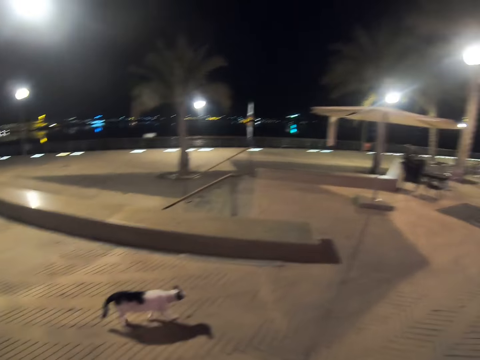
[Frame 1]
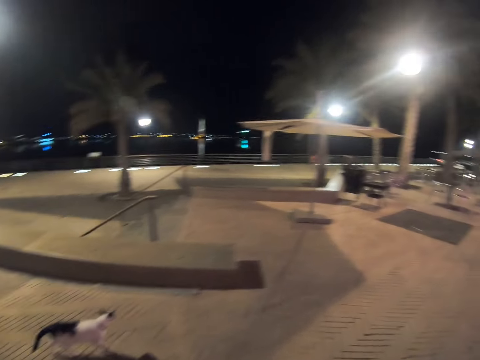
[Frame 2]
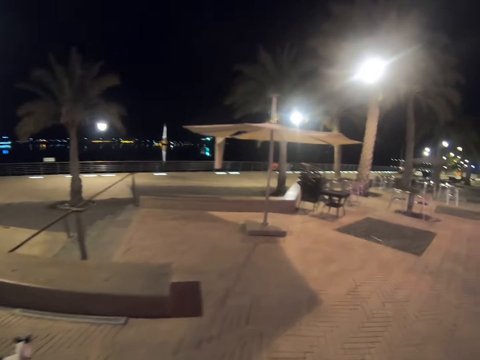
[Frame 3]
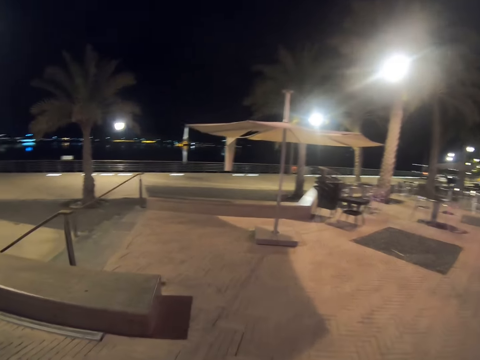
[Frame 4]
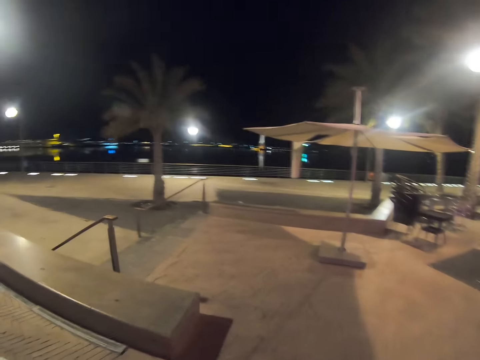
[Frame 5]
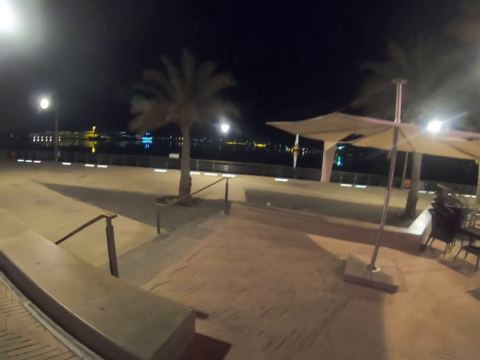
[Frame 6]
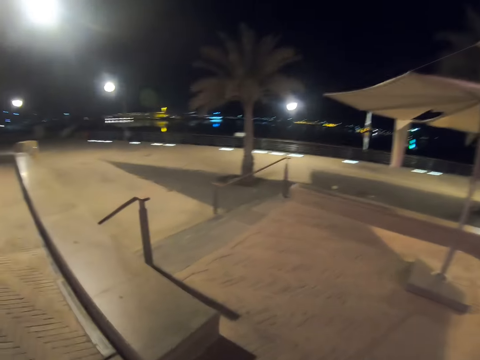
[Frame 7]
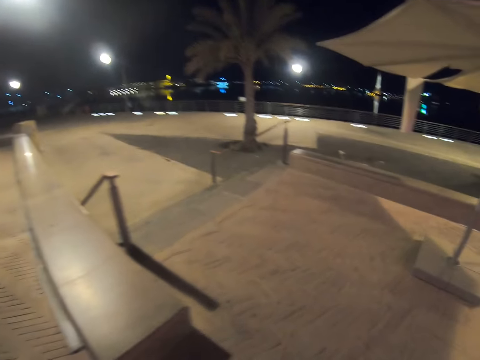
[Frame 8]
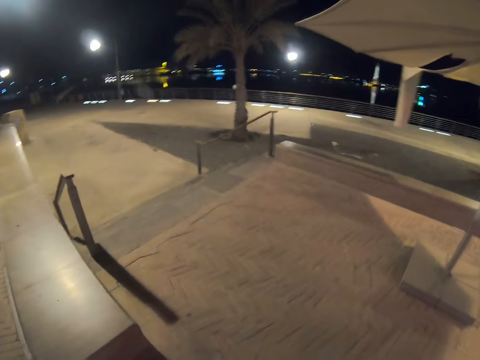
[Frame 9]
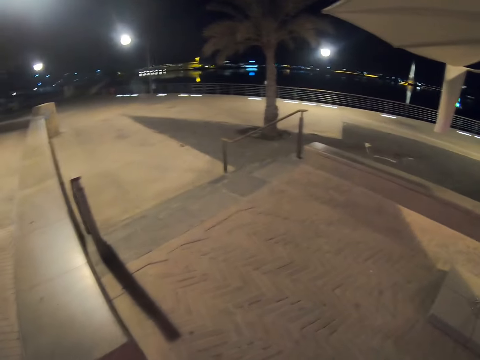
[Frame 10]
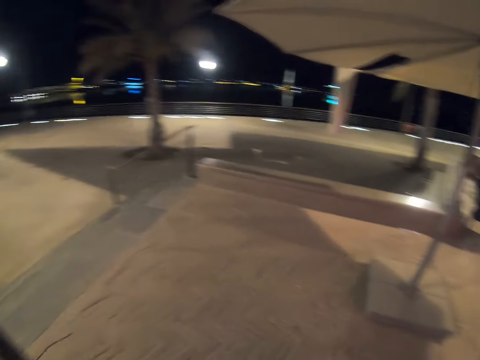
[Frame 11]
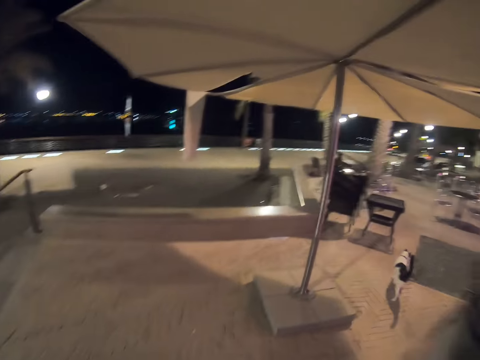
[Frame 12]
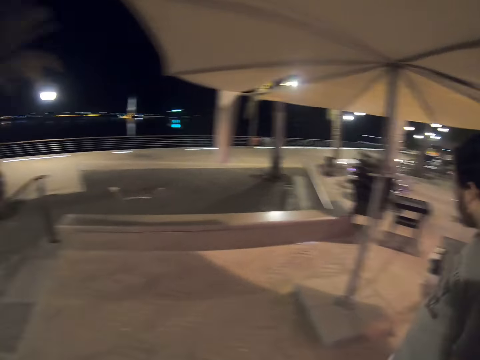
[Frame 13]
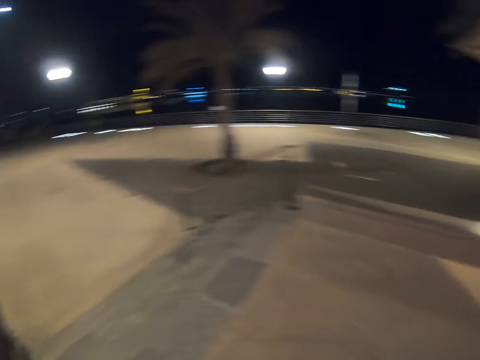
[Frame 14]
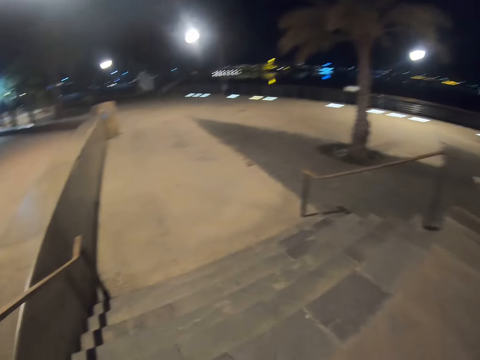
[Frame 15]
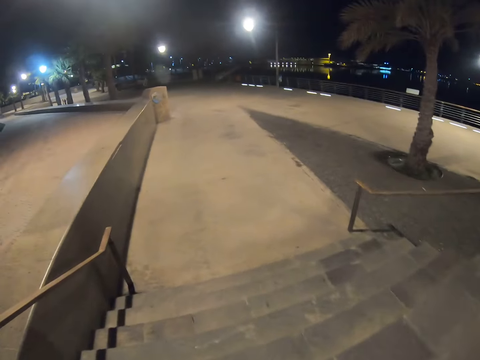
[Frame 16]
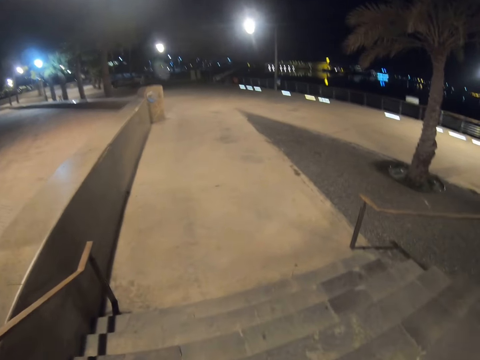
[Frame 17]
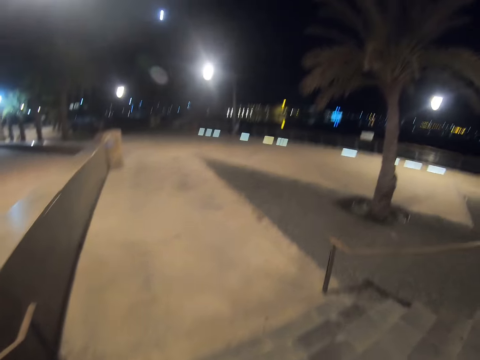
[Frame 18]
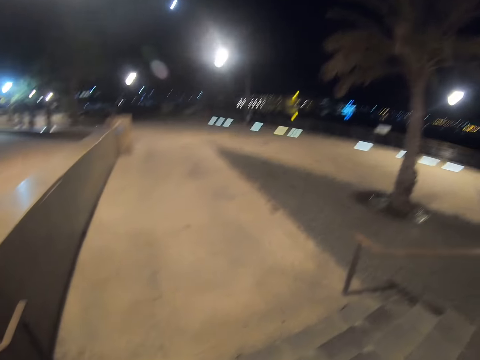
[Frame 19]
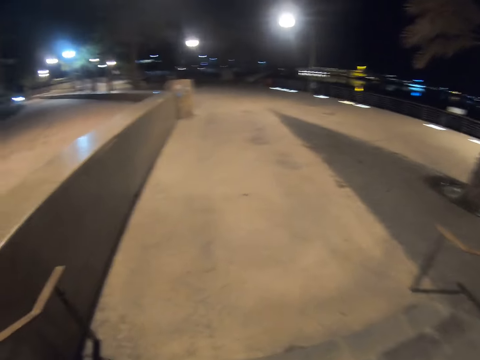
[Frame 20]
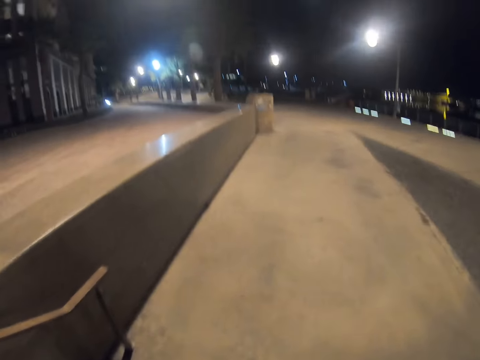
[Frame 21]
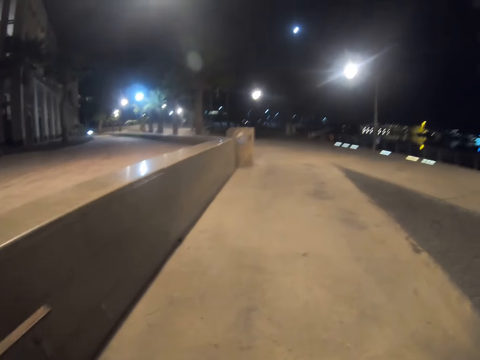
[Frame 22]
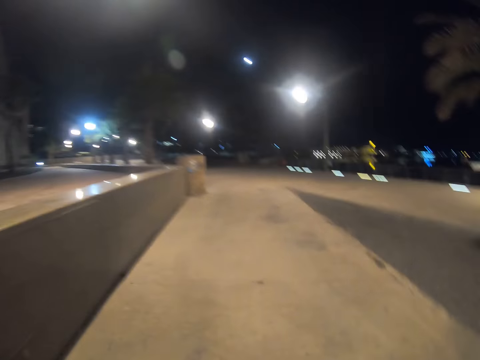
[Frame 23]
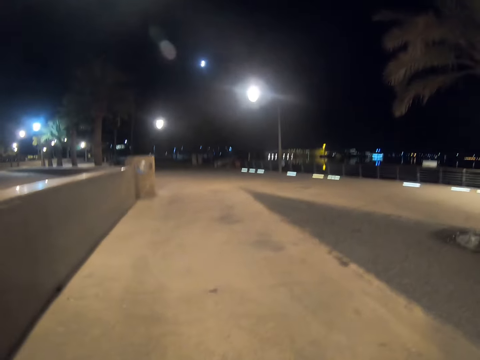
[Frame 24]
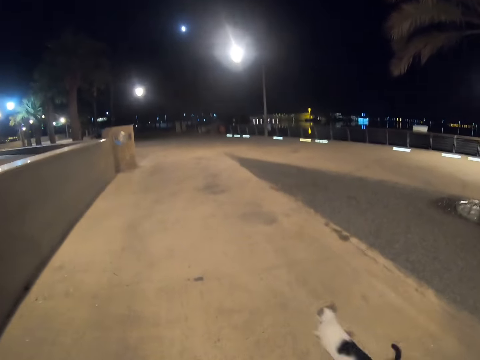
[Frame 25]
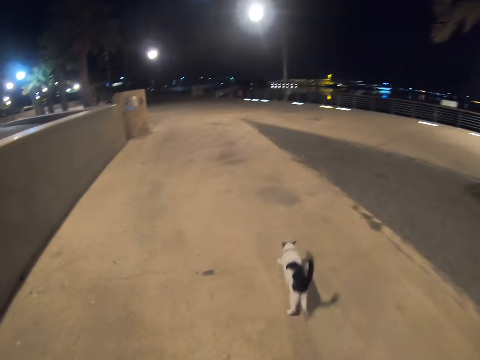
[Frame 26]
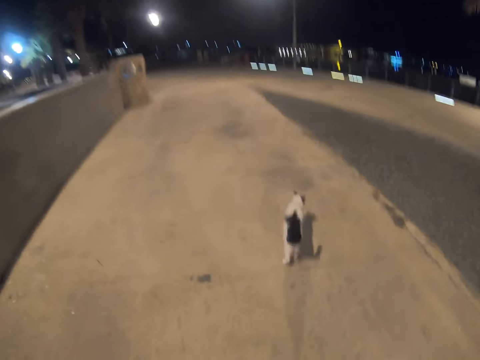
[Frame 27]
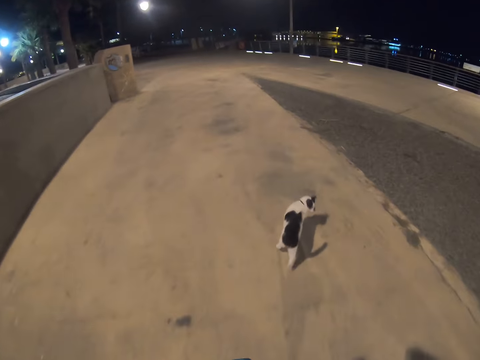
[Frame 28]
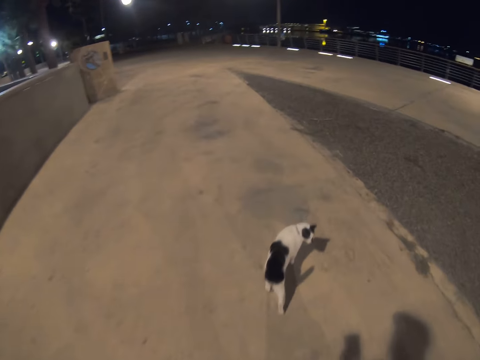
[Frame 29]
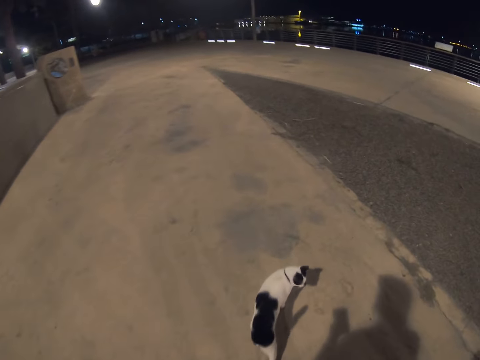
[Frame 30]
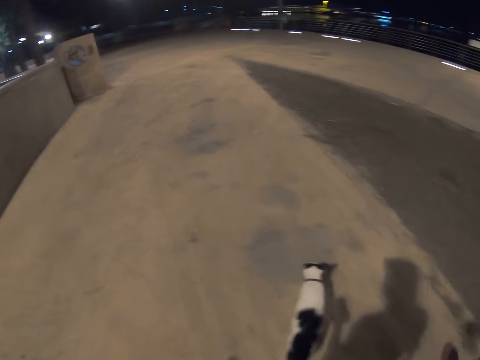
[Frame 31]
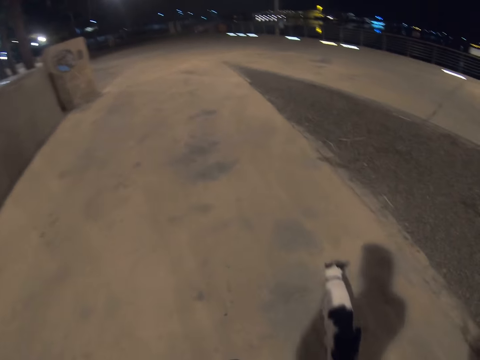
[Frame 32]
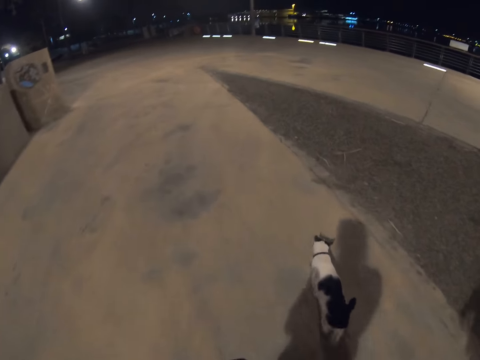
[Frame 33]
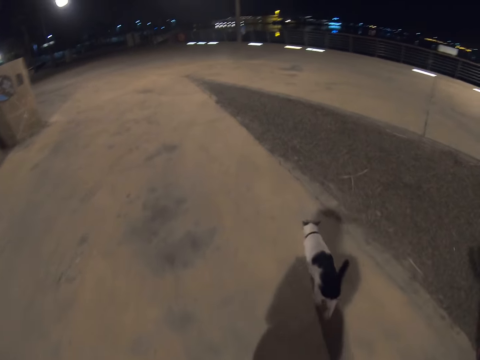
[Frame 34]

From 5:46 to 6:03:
The camera wearer walks down the stairs. They walk with a man on a pathway.

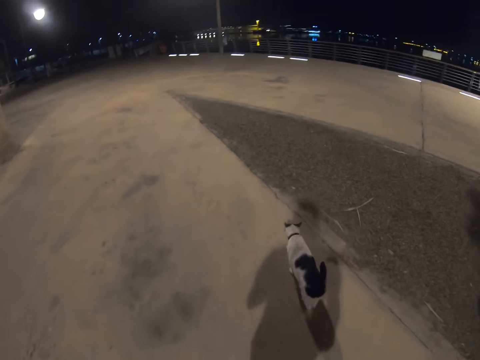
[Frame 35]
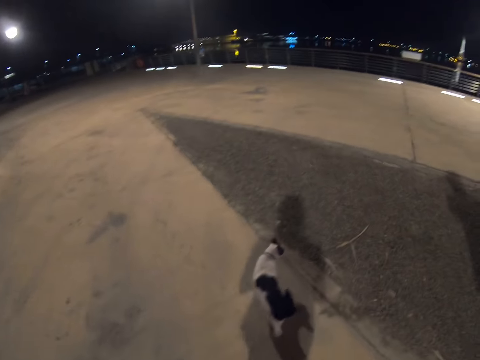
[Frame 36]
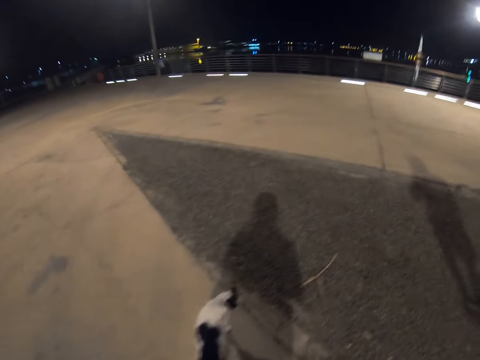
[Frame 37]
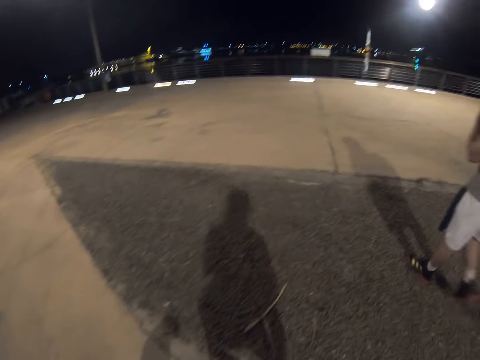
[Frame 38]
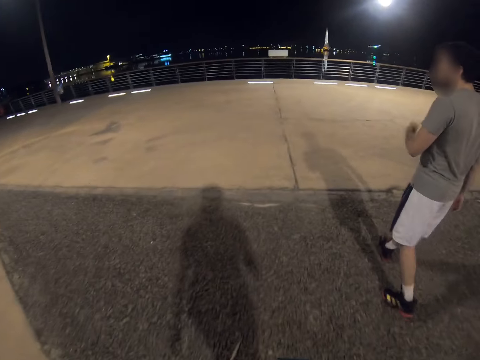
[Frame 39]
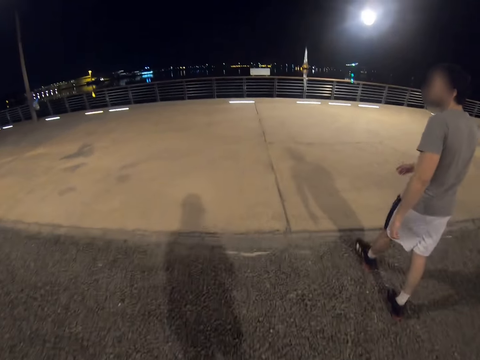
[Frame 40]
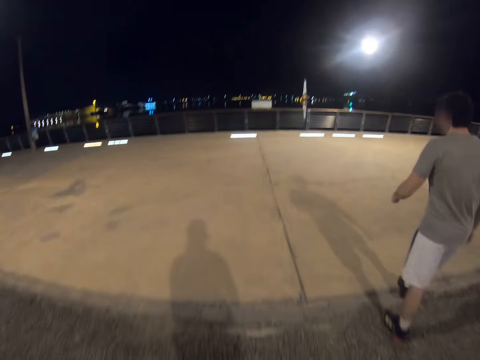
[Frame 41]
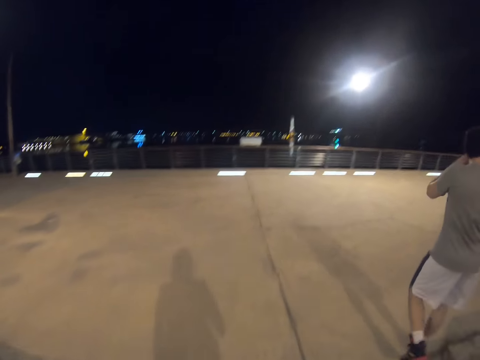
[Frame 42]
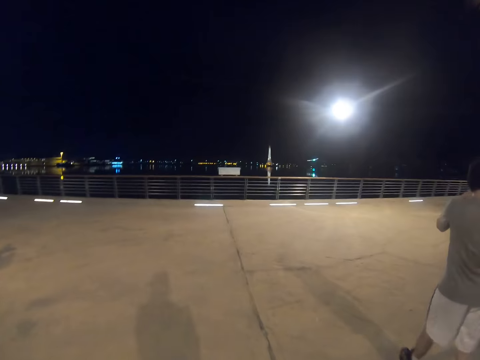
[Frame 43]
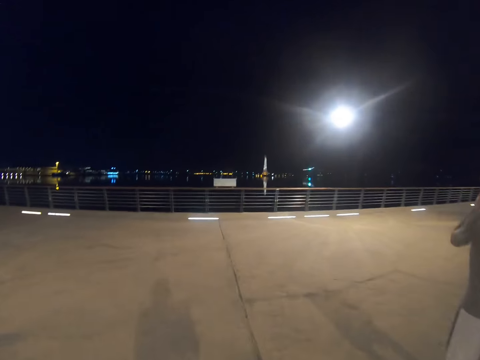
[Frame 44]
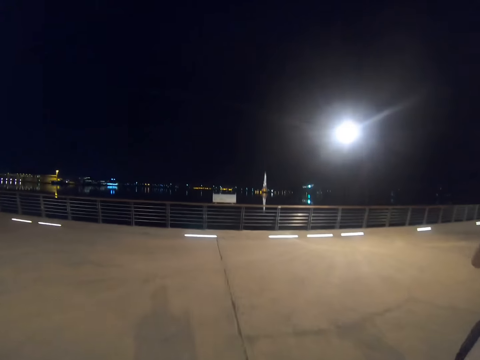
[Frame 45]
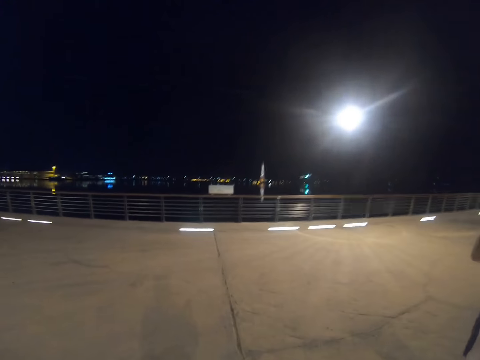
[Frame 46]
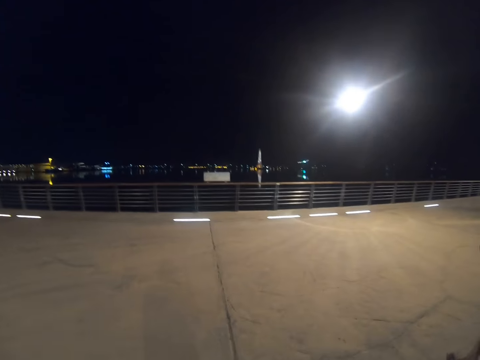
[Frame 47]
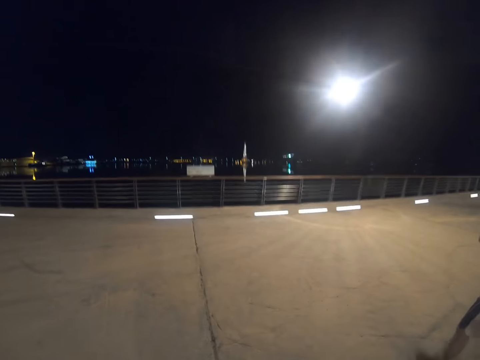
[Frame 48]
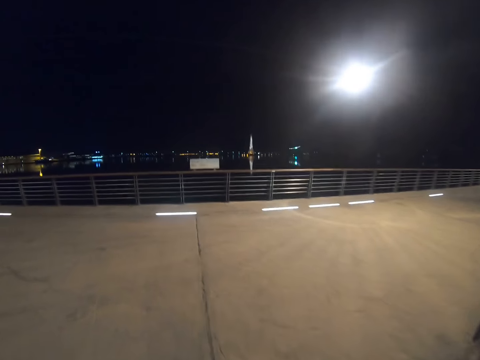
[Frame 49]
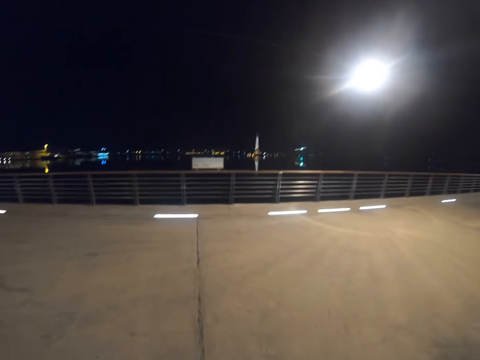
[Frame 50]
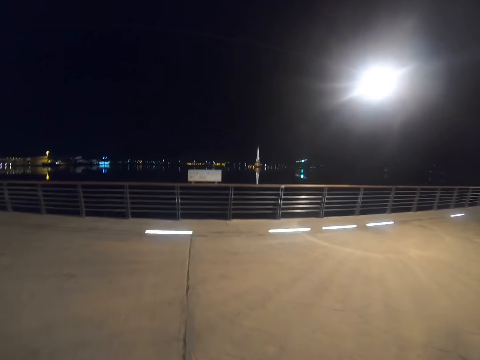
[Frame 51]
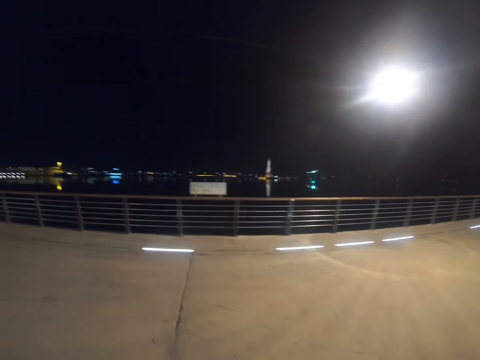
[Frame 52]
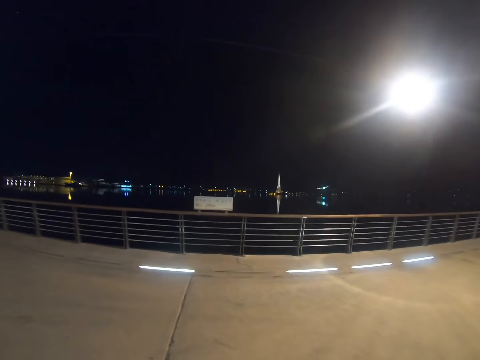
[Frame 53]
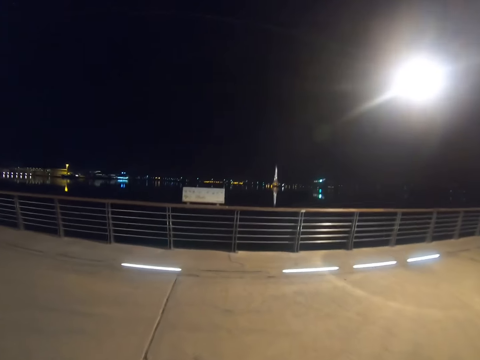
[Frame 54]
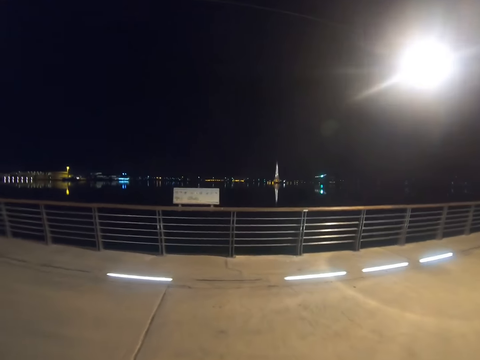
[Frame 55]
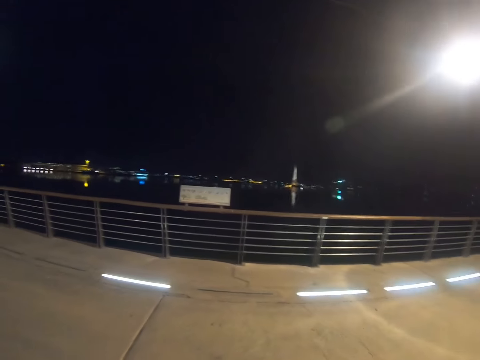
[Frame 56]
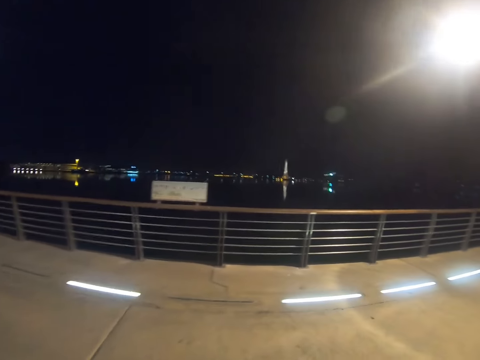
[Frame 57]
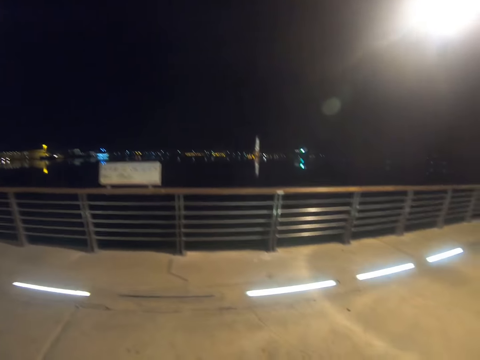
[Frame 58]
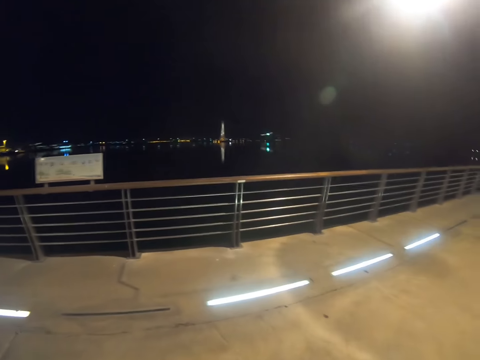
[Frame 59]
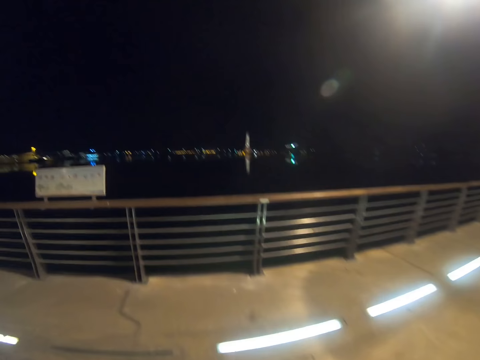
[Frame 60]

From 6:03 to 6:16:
The camera wearer walks towards the fence at the edge of the pathway. A man walks towards the fence at the edge of the pathway.
